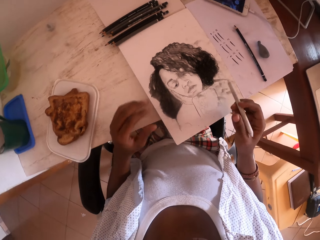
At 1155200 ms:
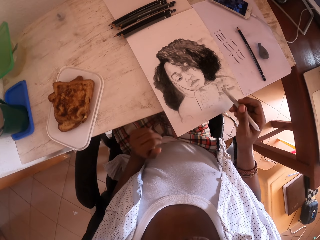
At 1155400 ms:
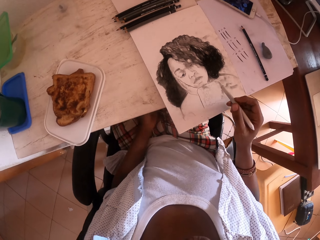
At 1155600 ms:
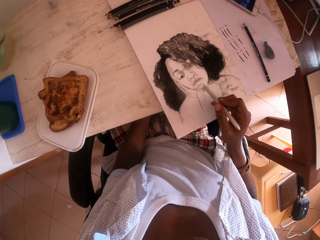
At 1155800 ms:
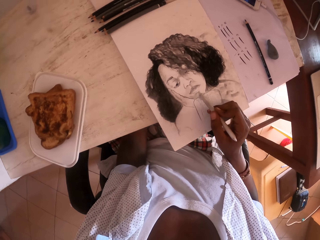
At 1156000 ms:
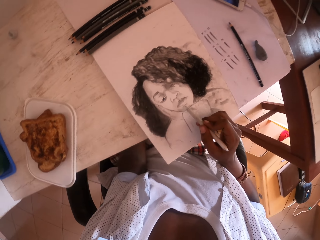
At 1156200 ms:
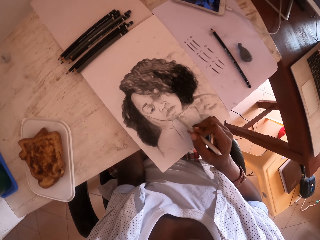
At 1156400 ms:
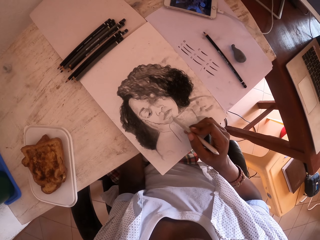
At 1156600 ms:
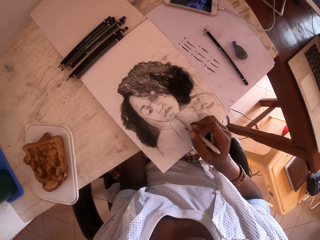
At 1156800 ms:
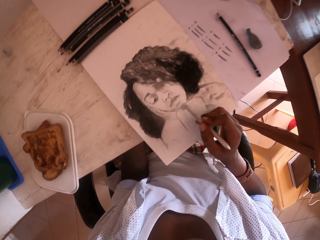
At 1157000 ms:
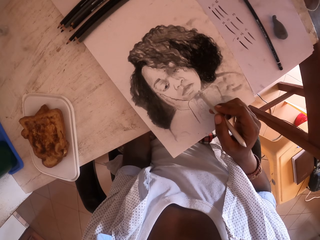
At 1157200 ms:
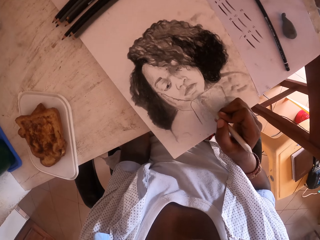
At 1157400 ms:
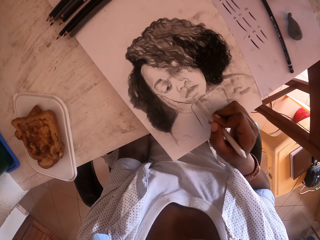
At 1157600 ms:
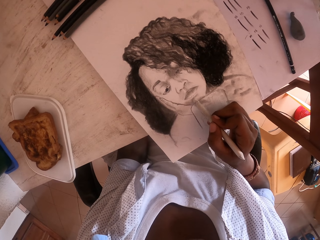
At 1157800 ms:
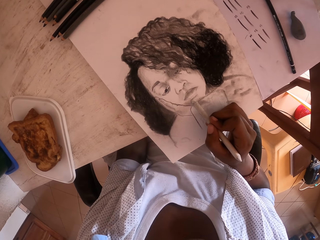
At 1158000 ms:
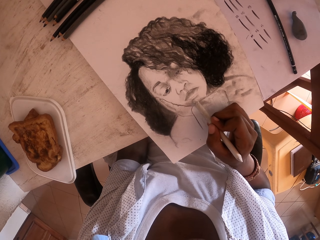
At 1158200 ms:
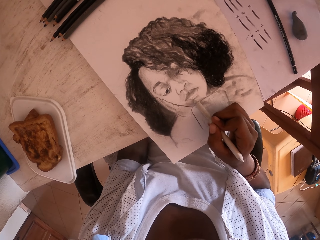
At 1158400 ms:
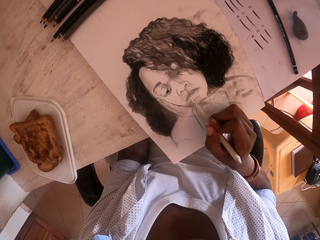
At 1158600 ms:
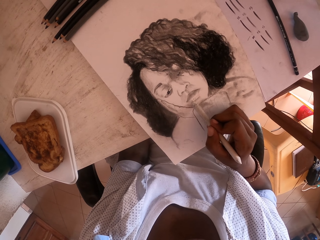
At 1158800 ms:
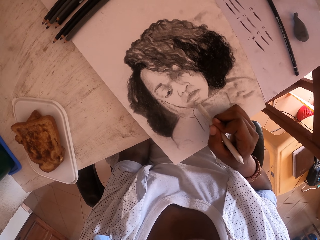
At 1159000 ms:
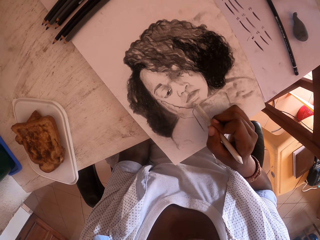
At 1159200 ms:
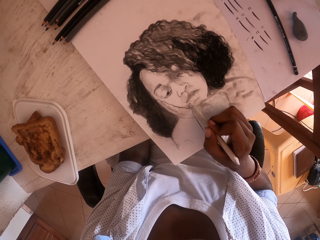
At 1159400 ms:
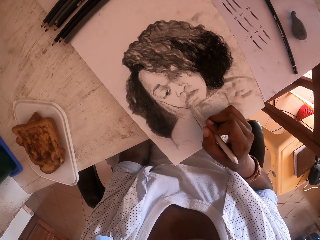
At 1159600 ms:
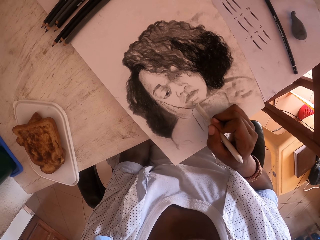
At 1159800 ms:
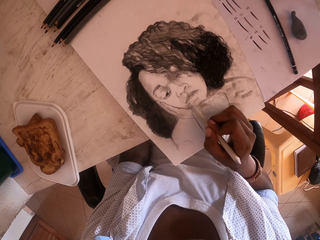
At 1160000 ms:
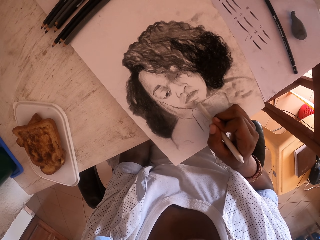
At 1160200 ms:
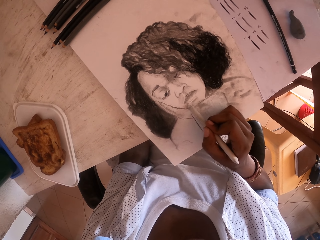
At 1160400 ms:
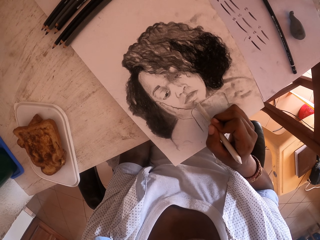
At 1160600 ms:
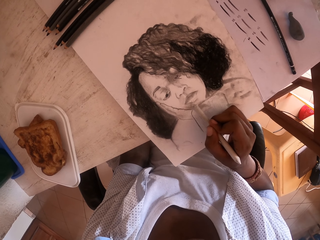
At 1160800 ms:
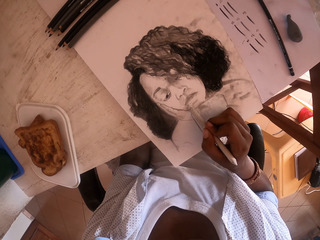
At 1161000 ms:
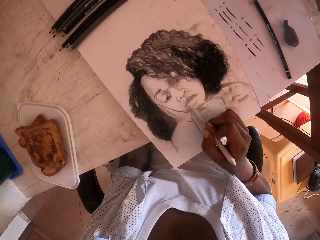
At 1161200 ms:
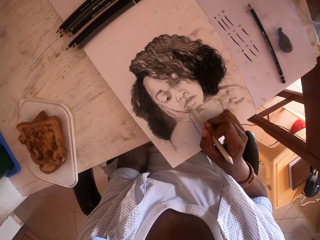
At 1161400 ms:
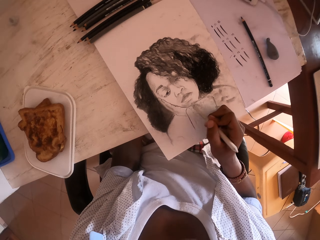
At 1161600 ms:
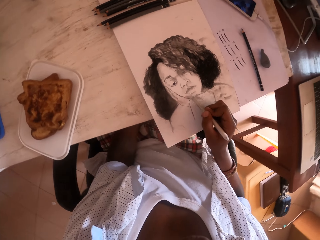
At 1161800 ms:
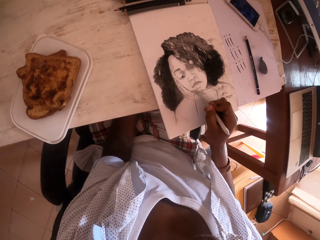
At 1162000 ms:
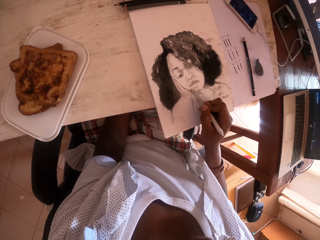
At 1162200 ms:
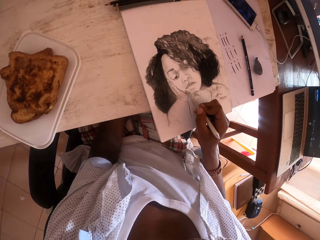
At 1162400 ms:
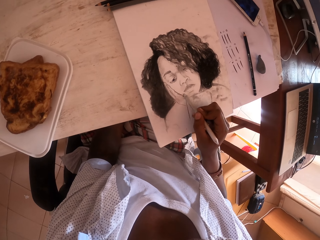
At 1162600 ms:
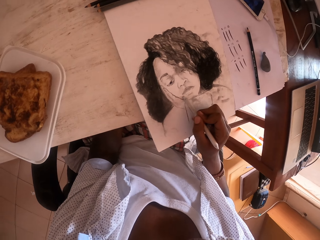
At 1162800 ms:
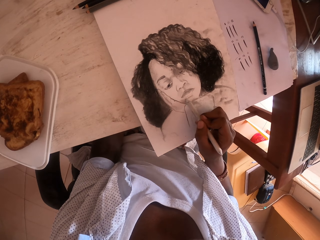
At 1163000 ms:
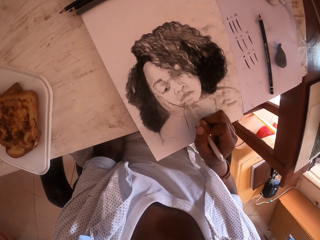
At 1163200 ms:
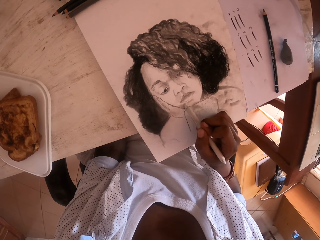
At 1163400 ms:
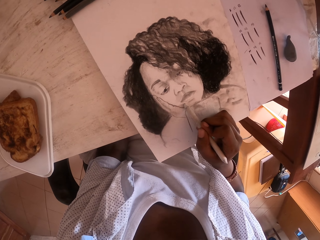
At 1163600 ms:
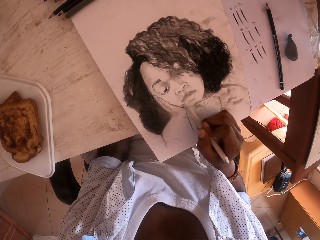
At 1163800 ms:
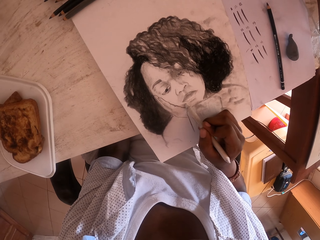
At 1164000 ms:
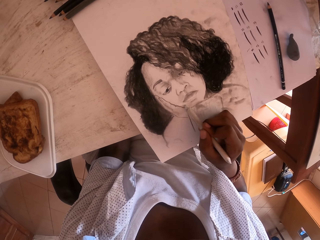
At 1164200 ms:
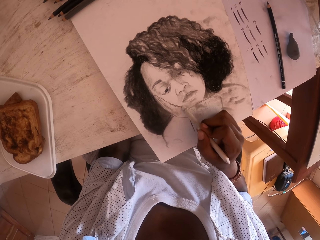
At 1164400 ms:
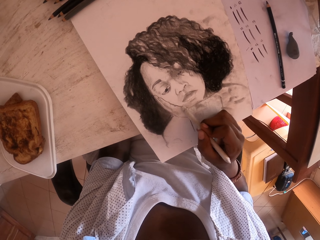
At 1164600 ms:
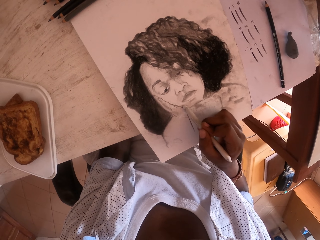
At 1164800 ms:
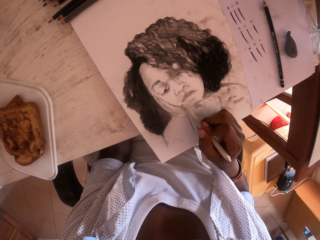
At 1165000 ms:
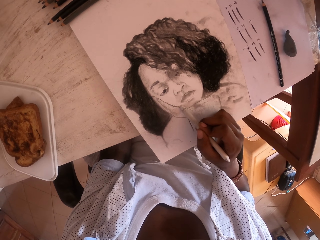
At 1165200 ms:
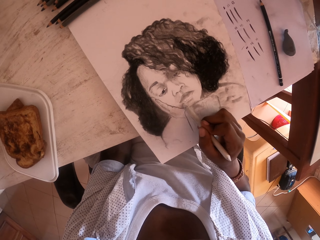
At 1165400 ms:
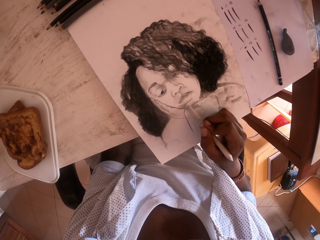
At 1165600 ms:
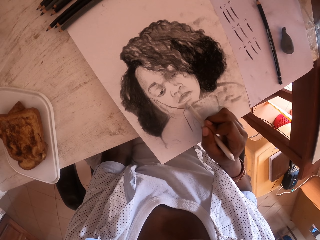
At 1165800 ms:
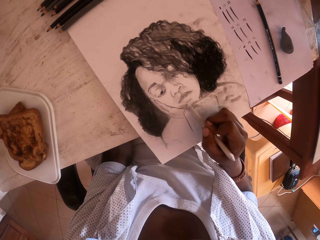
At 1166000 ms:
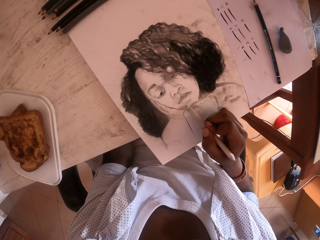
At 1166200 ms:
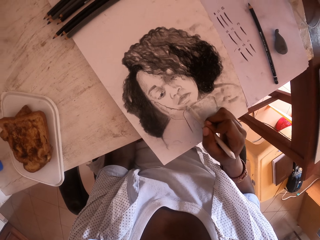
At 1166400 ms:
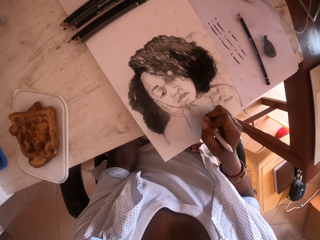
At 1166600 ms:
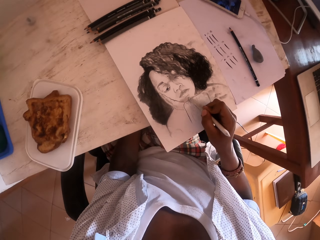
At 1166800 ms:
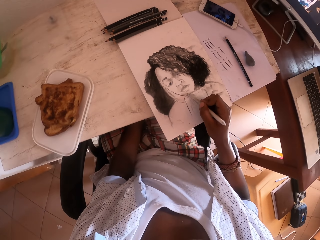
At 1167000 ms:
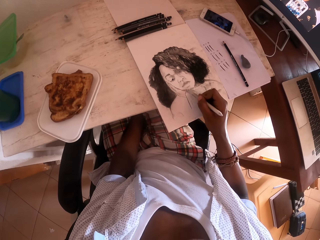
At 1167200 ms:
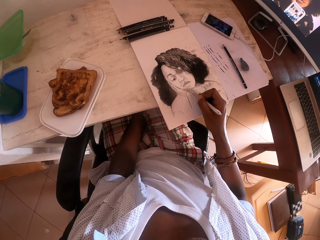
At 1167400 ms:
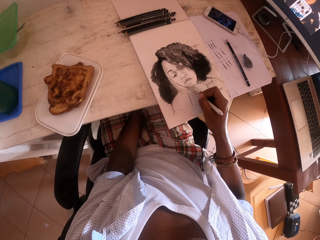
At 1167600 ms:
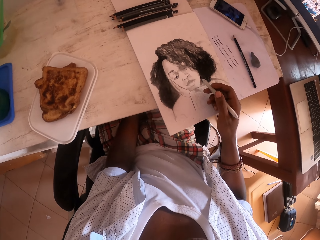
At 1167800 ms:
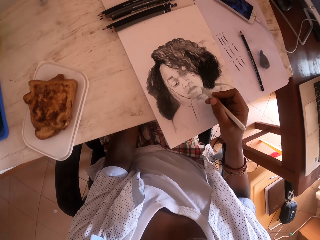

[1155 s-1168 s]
The camera wearer lifts a pen in the right hand. They move the hand. They drop the left hand. They draw with the drawing pen in the right hand. They look around. They draw with the drawing pen in the right hand.

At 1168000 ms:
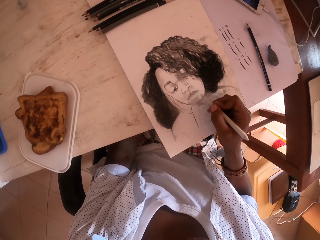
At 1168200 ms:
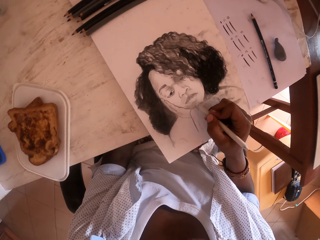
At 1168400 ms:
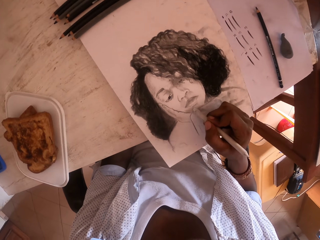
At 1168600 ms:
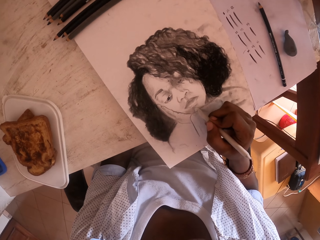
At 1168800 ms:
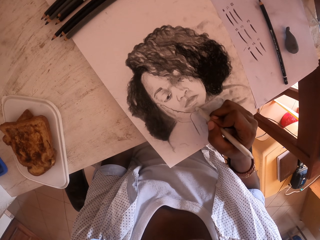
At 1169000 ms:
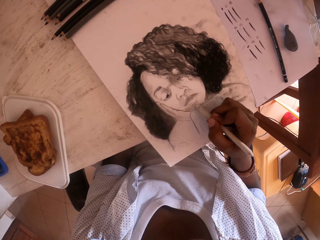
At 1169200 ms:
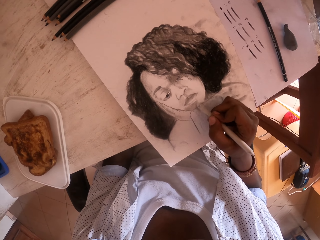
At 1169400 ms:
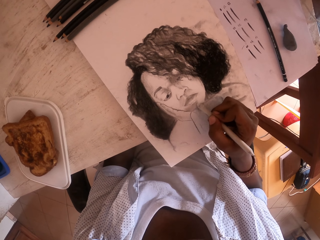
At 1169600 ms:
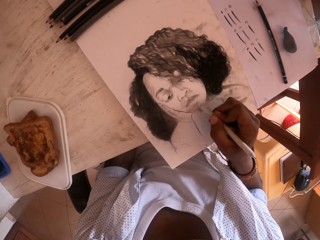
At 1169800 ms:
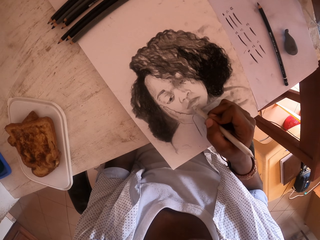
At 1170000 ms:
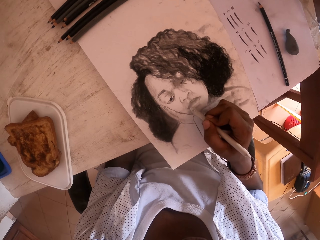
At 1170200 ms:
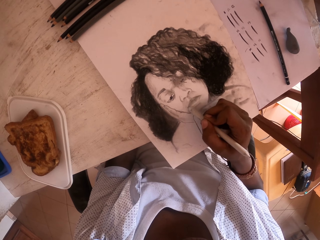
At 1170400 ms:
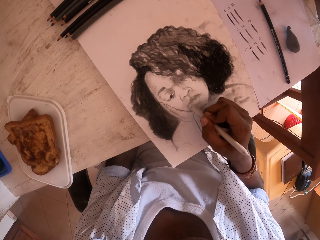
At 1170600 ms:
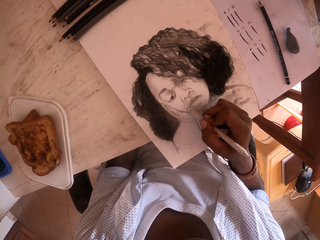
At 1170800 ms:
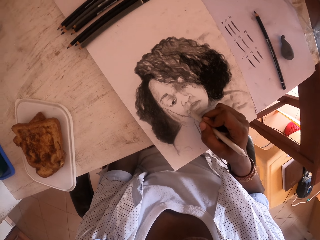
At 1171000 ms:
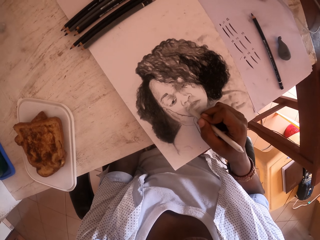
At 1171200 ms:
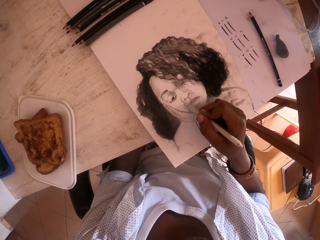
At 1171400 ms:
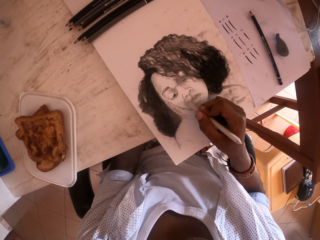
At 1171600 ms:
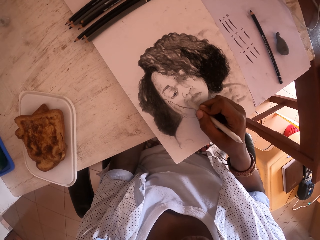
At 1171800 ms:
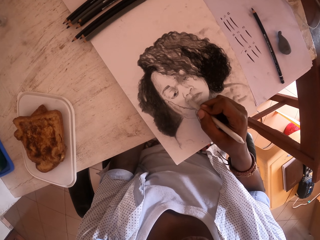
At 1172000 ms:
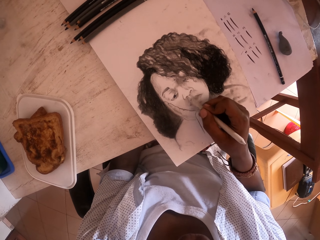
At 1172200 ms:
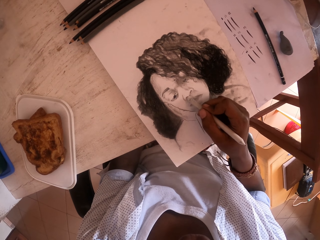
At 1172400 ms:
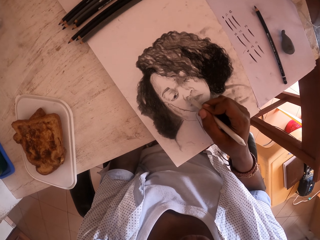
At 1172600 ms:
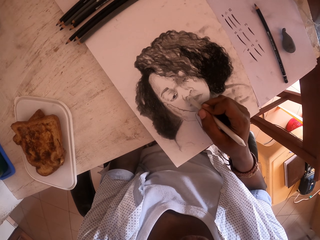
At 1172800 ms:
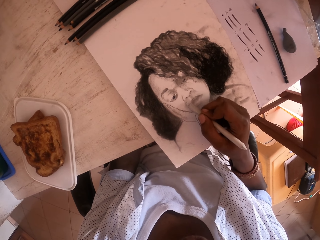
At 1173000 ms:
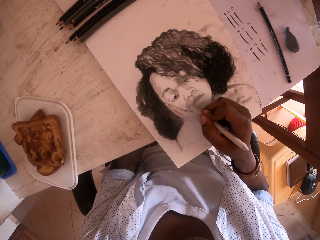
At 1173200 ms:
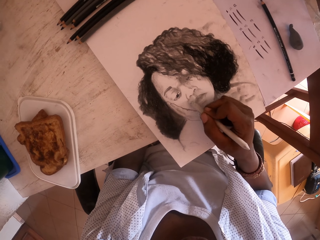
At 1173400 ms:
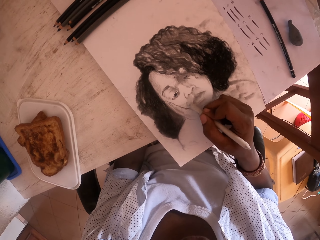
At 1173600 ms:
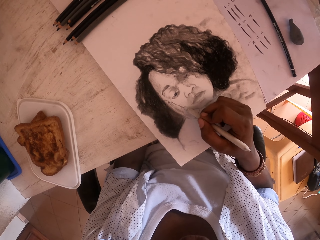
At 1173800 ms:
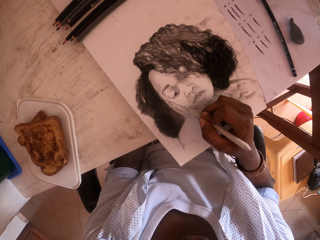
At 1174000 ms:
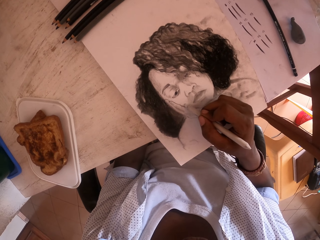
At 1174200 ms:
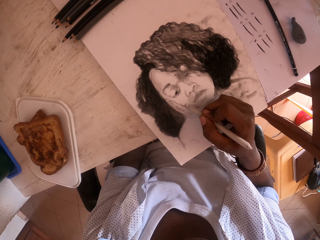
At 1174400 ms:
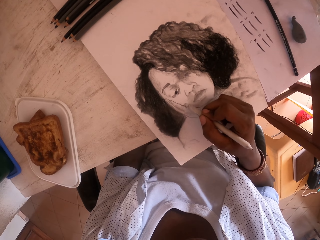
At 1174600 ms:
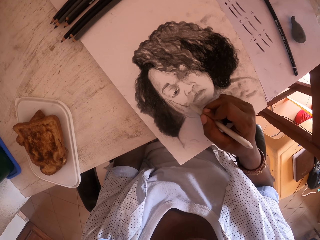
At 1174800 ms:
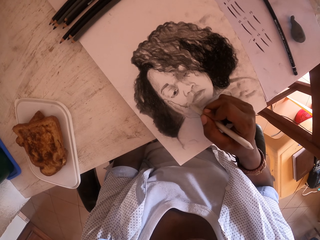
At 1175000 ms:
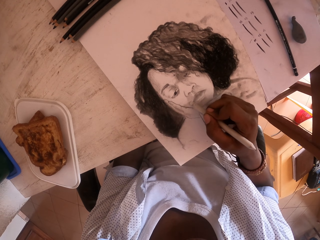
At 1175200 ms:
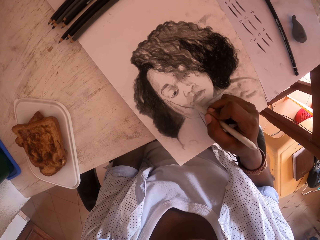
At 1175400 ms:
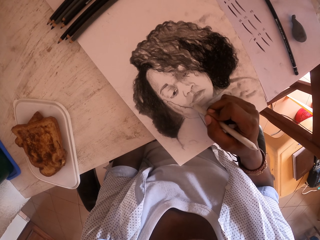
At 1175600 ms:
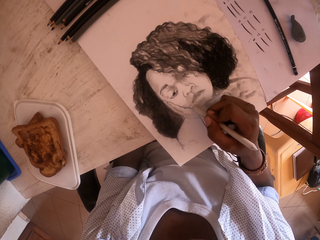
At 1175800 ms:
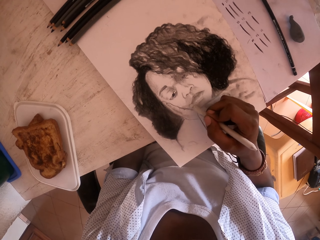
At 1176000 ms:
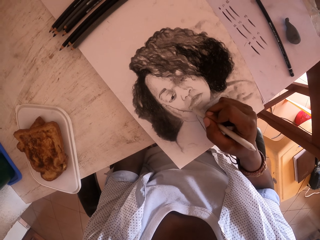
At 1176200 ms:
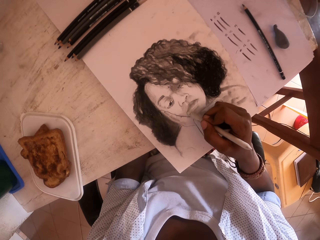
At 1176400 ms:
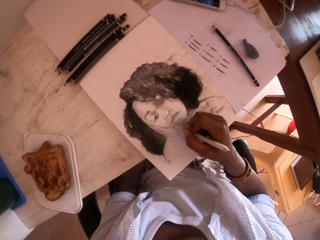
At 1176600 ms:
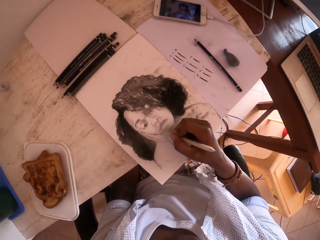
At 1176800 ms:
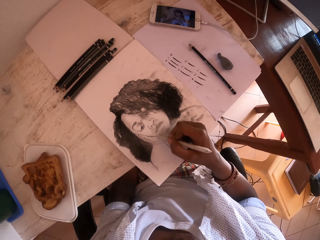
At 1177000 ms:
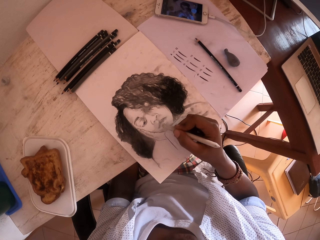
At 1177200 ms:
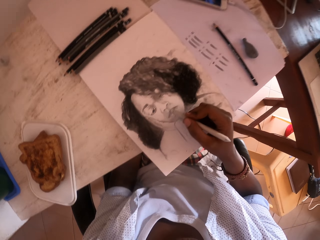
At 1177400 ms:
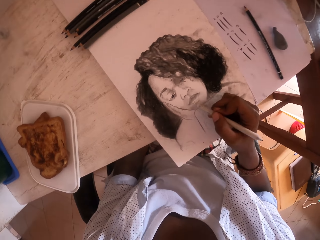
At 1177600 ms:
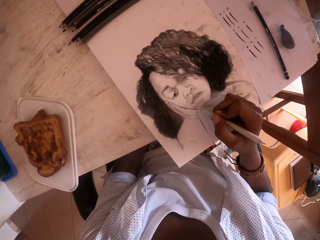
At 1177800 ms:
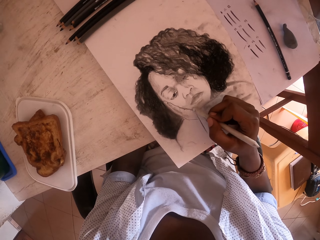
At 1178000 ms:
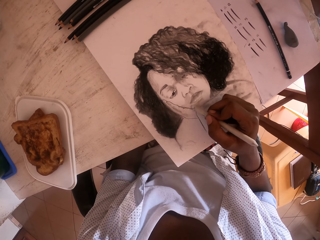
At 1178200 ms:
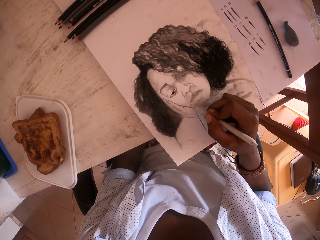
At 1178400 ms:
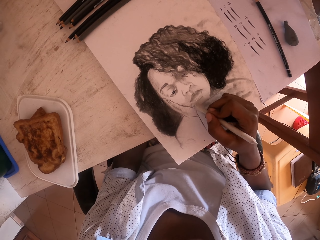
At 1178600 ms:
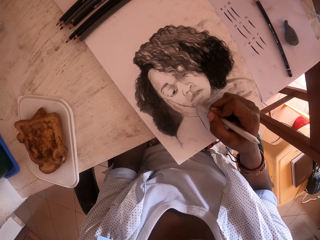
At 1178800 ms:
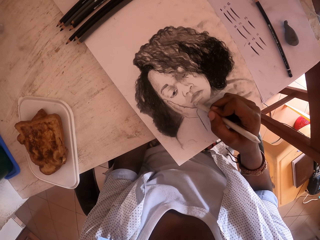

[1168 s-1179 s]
The camera wearer looks around.
